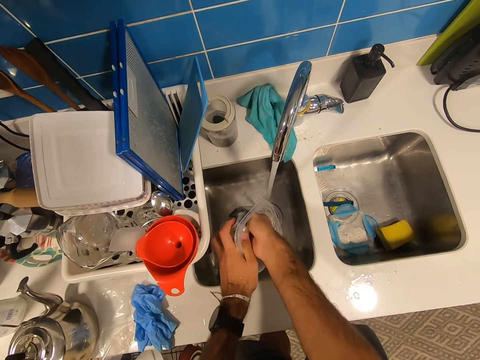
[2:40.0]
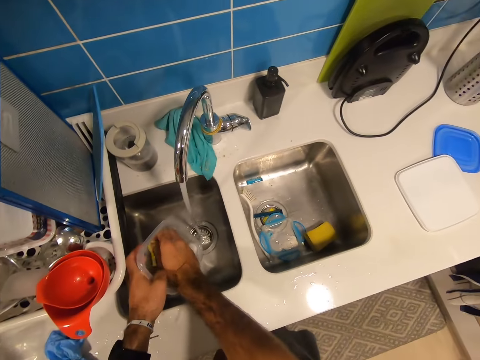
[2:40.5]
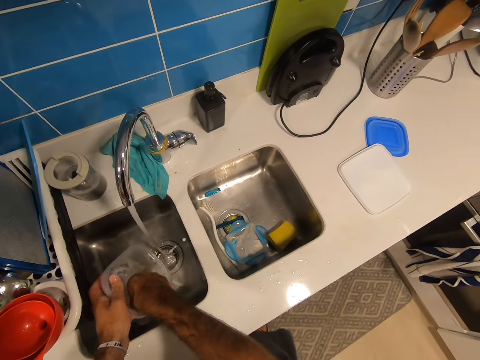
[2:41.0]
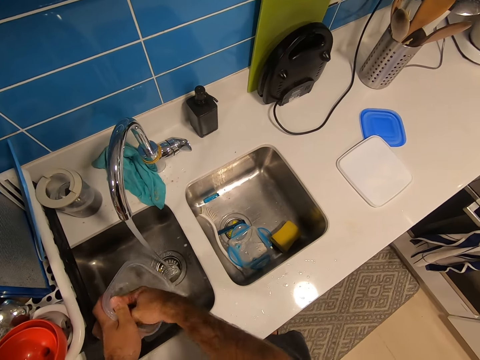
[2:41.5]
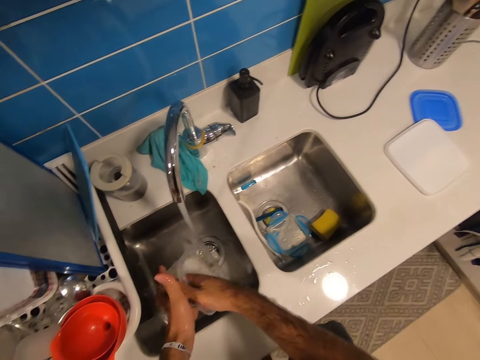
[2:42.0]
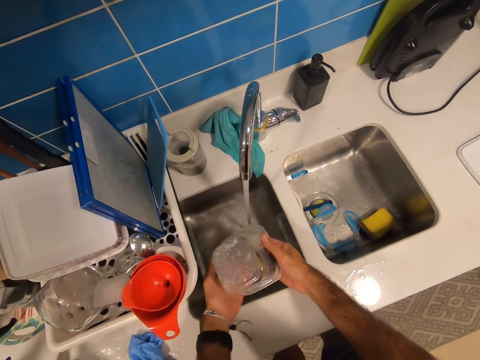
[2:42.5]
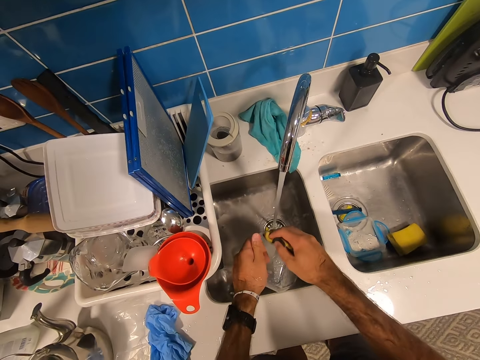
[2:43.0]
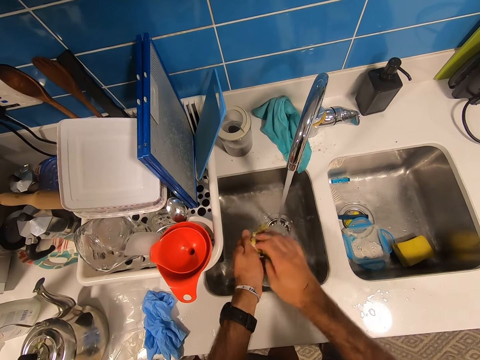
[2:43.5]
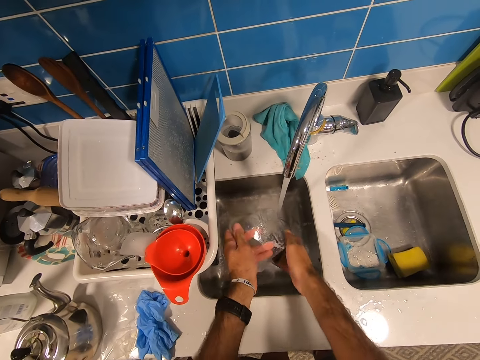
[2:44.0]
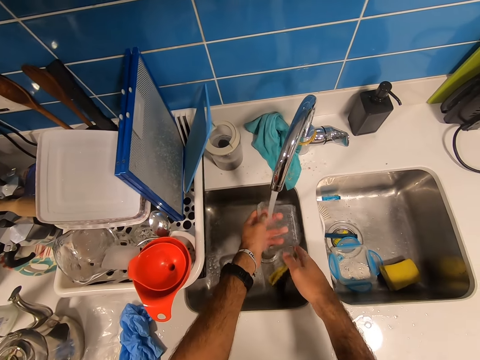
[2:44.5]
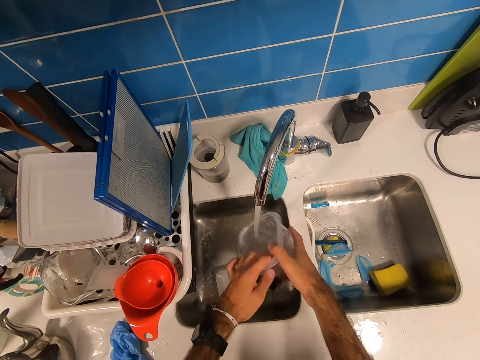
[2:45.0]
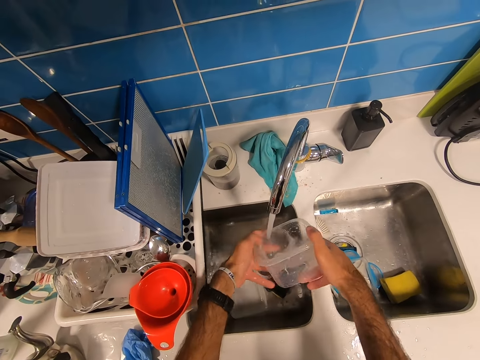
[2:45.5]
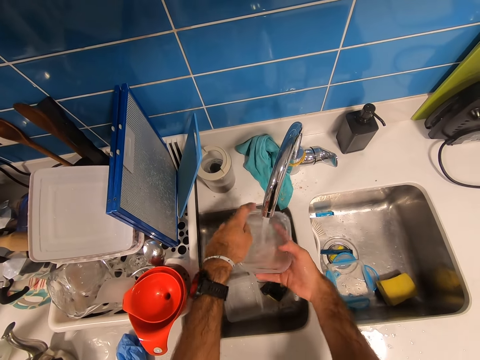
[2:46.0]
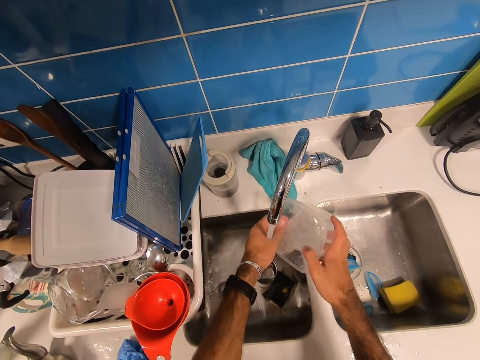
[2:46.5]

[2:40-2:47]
The camera wearer scrubs the bowl. They put down the sponge. They rinse the bowl.

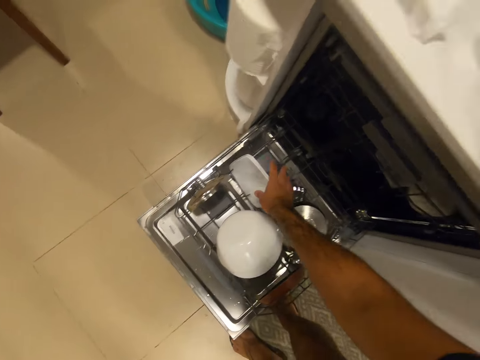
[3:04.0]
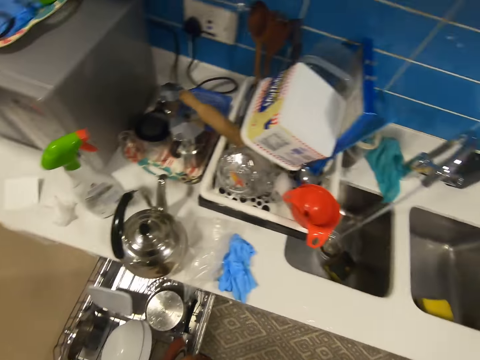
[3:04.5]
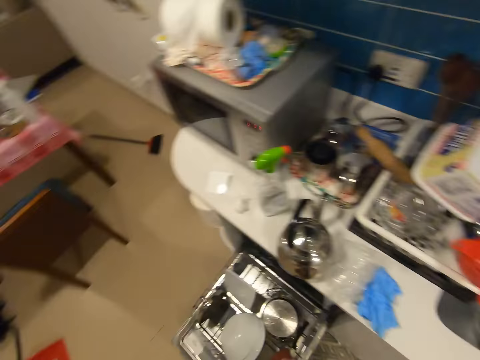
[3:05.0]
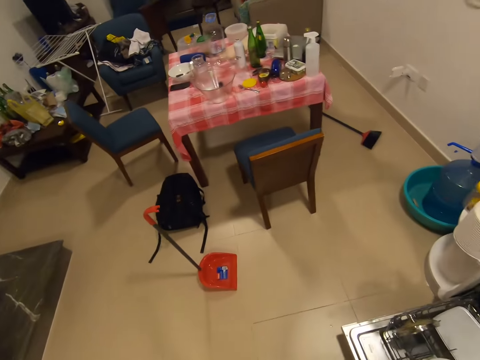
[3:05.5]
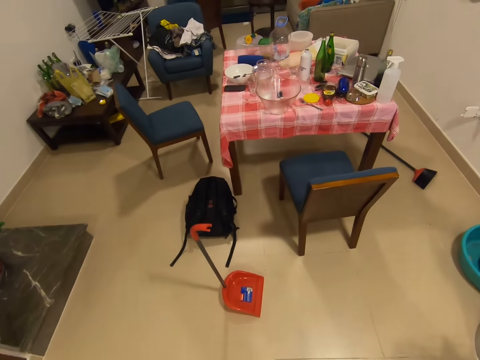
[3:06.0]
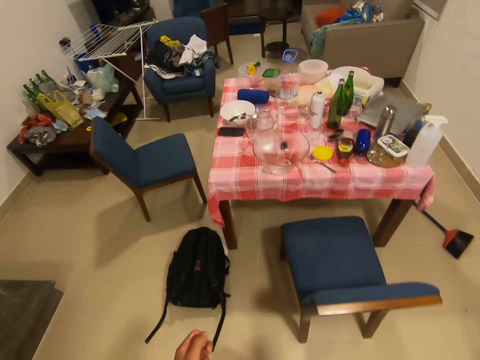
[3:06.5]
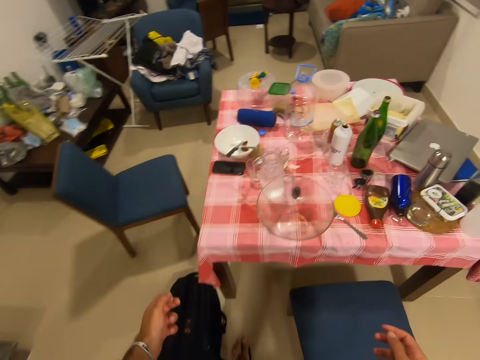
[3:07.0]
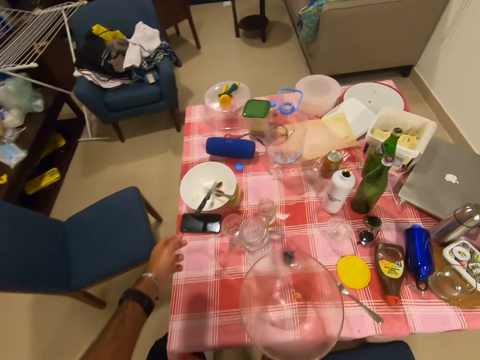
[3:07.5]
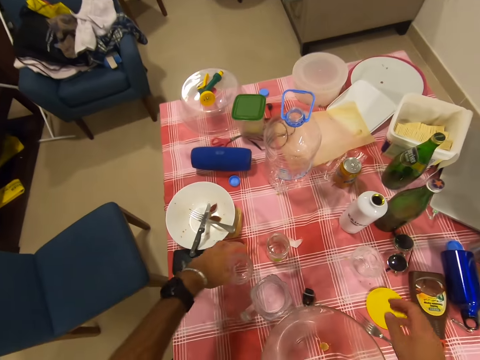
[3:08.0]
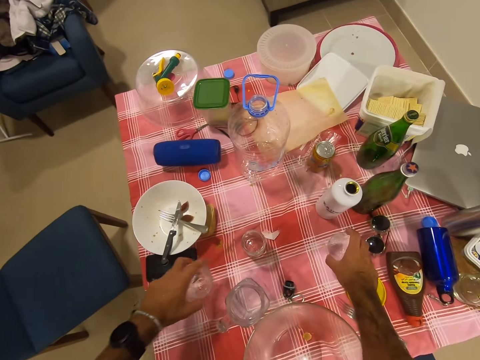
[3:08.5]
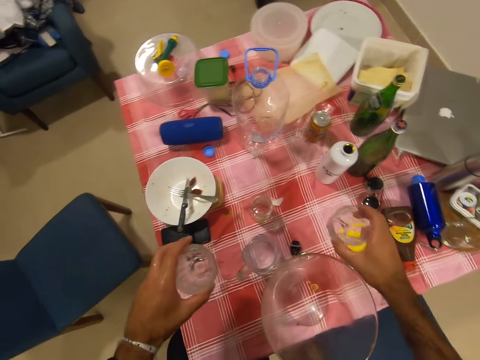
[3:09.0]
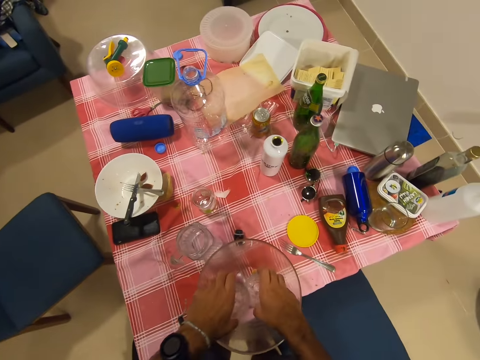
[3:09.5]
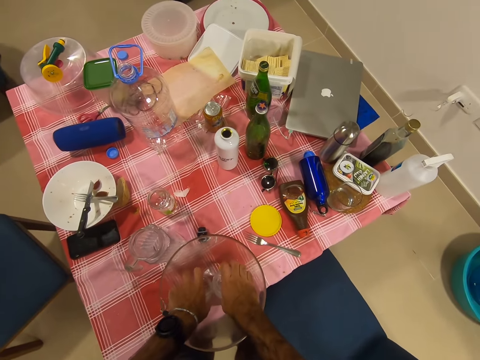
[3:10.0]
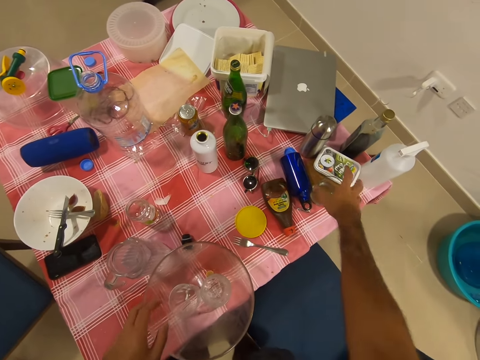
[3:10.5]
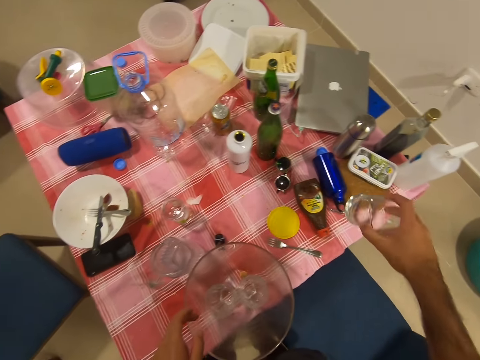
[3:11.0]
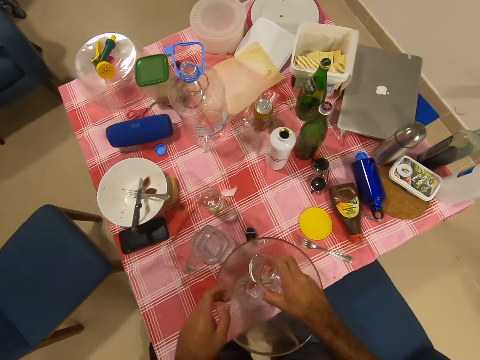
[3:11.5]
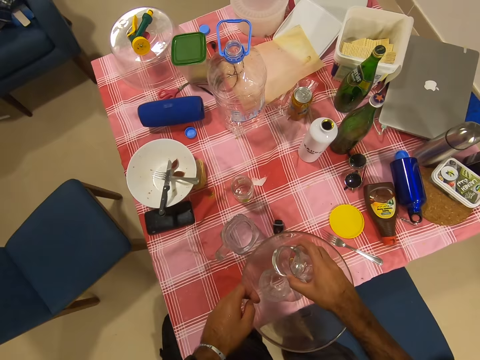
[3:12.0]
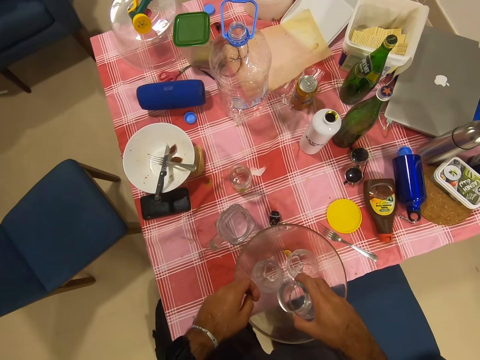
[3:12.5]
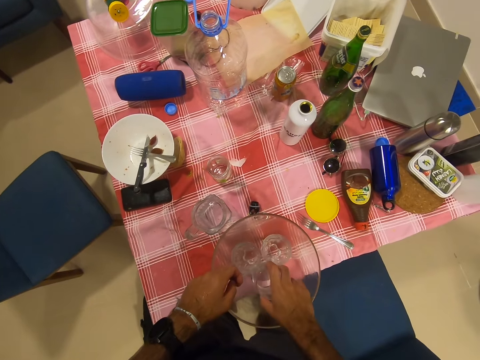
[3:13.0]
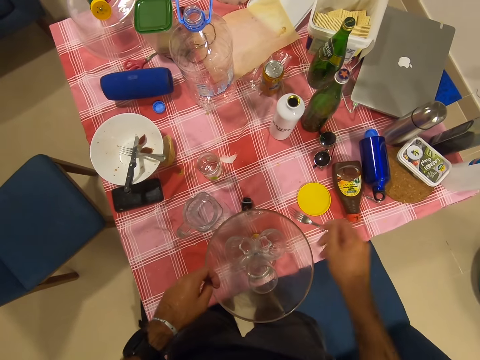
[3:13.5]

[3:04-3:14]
The camera wearer walks towards the table. They pick two glasses. They put the glasses into the bowl. They pick a glass. They put the glass in the bowl.

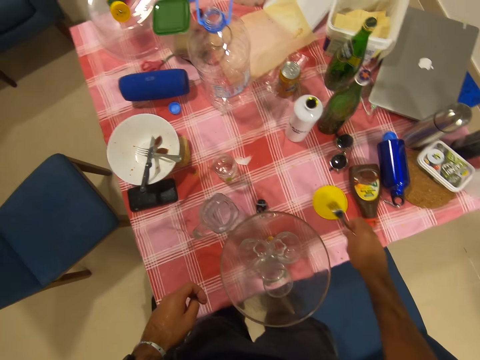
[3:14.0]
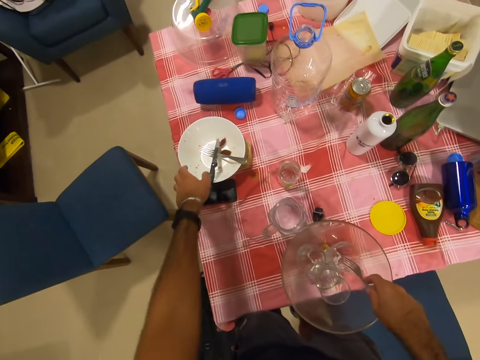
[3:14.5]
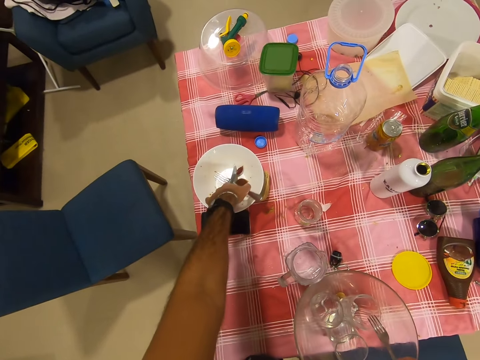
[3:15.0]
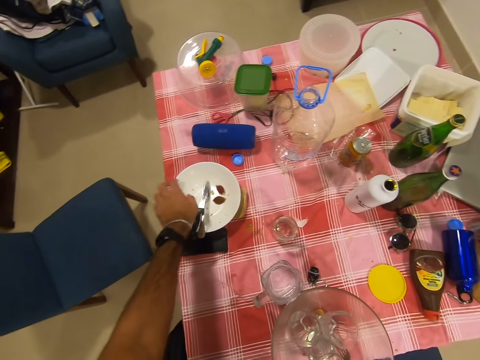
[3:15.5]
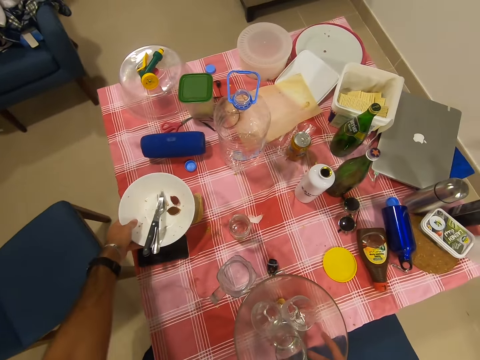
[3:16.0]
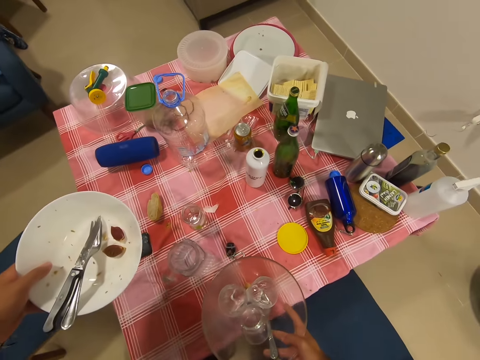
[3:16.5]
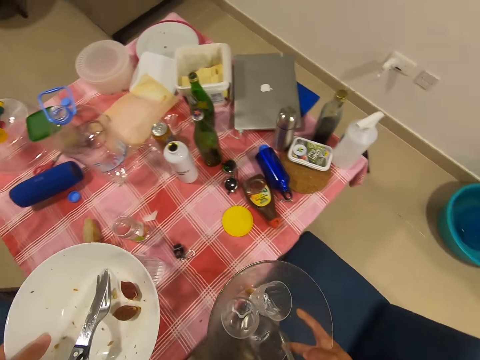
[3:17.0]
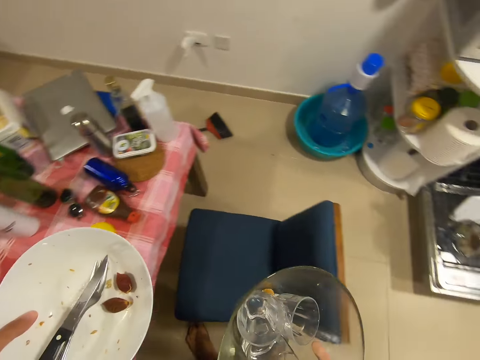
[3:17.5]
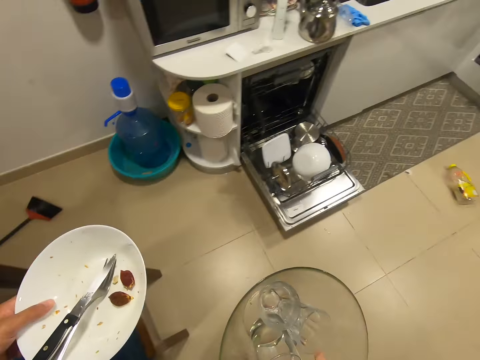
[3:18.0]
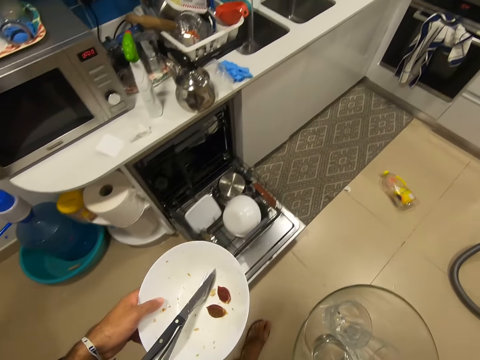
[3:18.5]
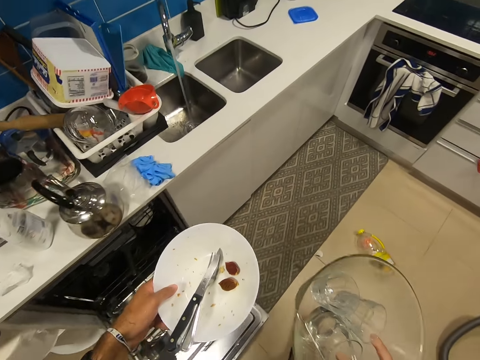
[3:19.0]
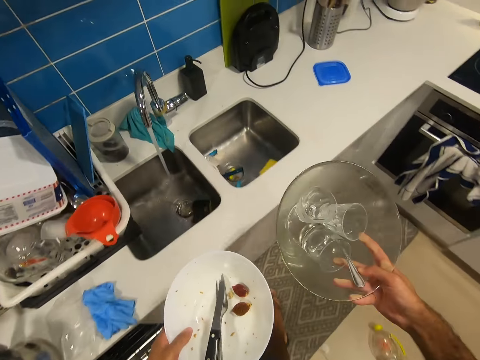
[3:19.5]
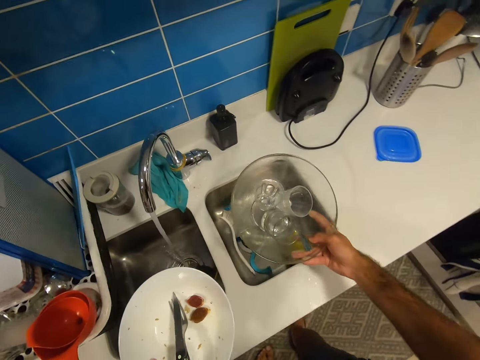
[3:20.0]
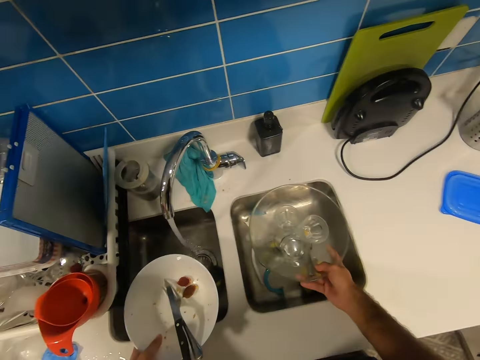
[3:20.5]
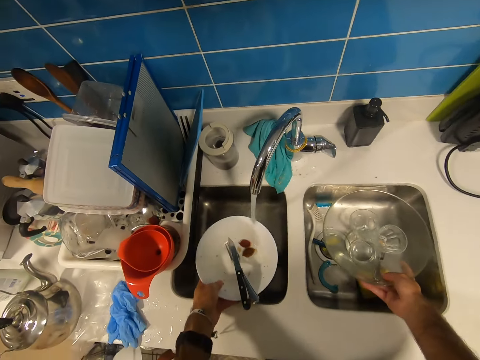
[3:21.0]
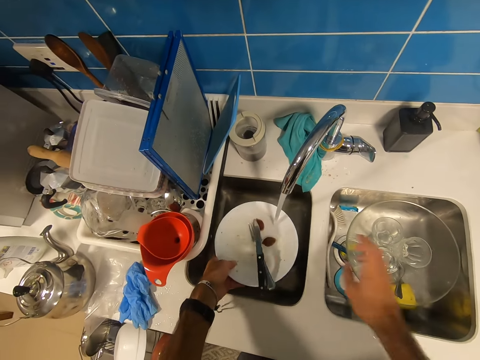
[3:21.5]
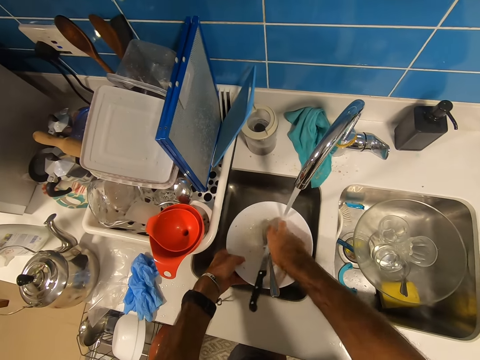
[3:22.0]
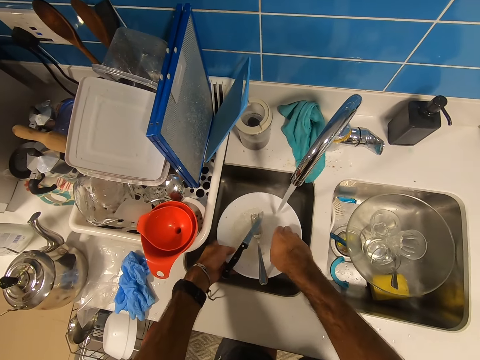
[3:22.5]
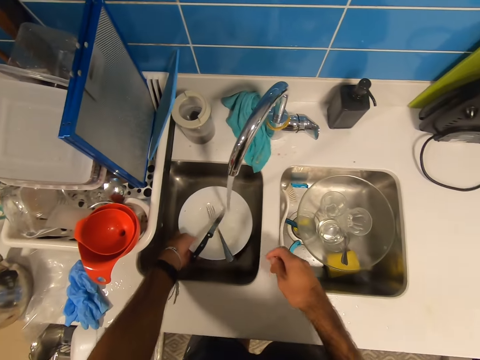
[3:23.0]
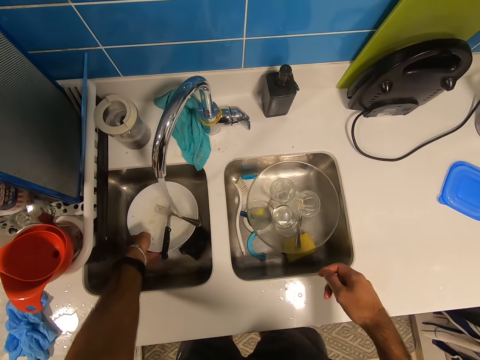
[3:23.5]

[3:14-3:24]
The camera wearer picks a fork. They put the fork into the bowl. They touch the knife. They pick up the bowl or plate. They walk towards the sink. They put the bowls inside the sink. They pick something.
